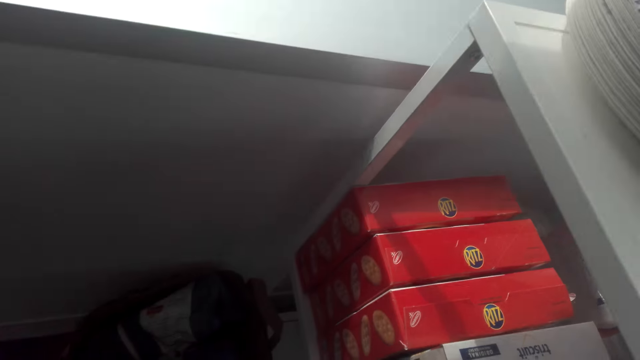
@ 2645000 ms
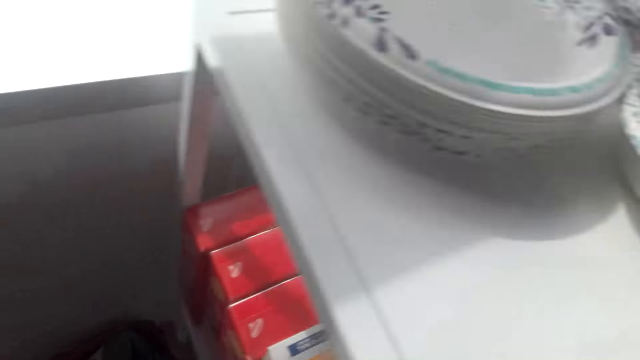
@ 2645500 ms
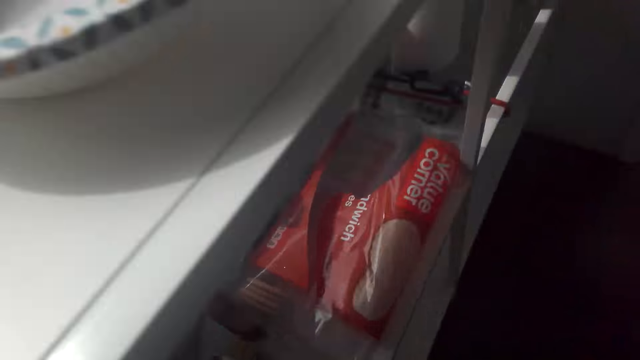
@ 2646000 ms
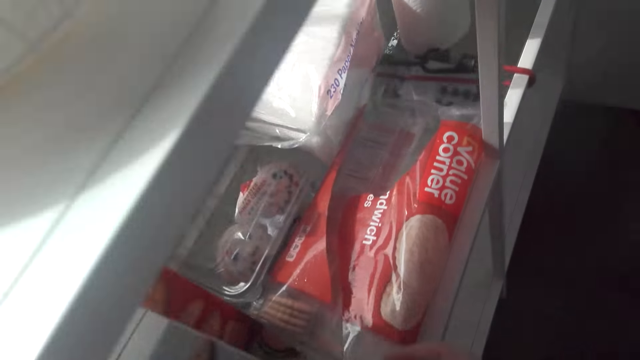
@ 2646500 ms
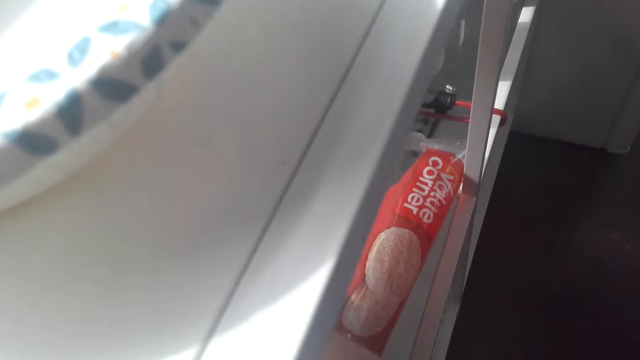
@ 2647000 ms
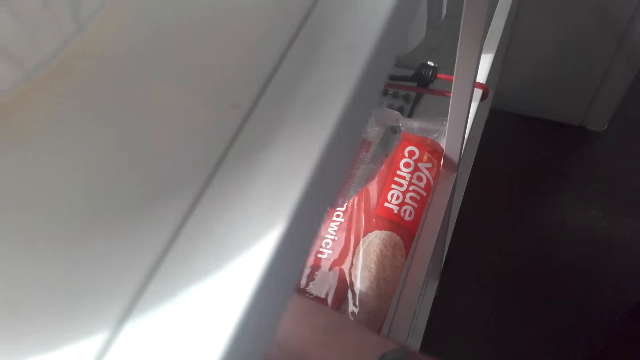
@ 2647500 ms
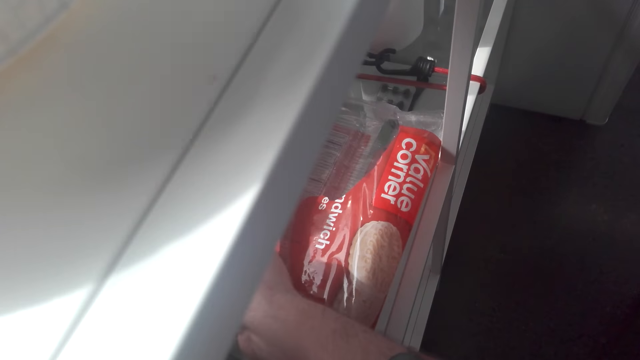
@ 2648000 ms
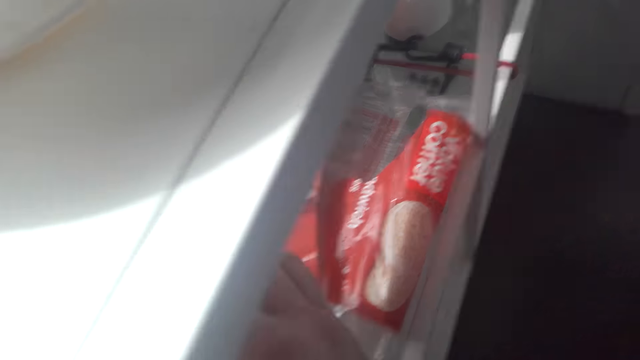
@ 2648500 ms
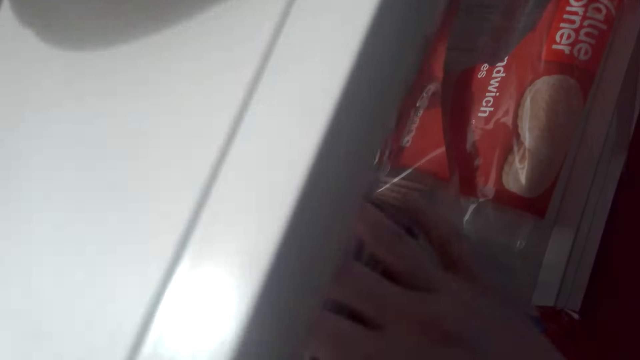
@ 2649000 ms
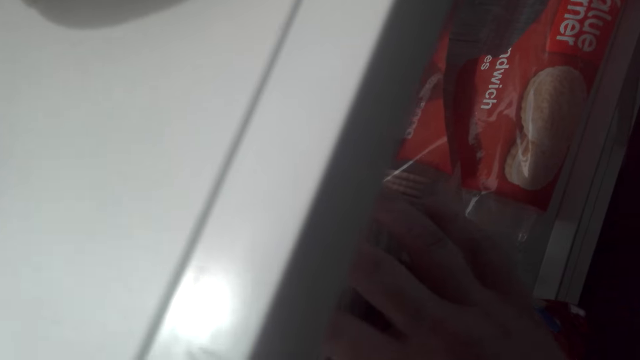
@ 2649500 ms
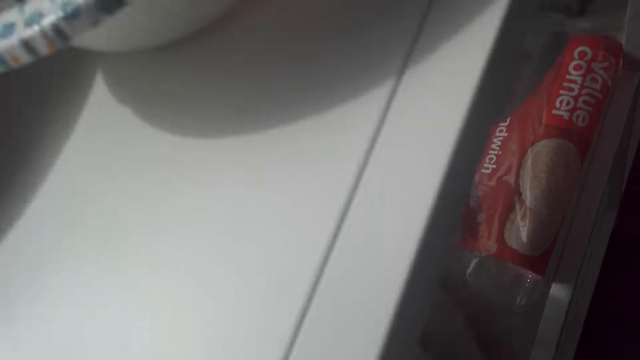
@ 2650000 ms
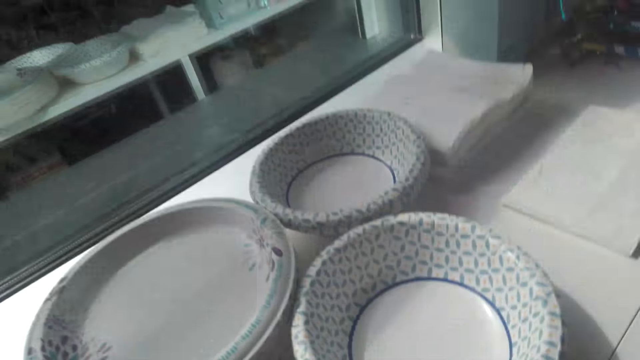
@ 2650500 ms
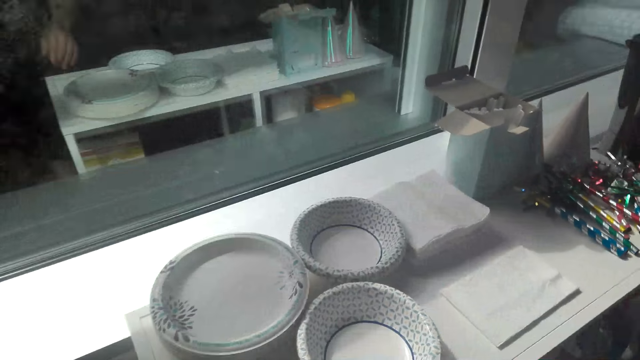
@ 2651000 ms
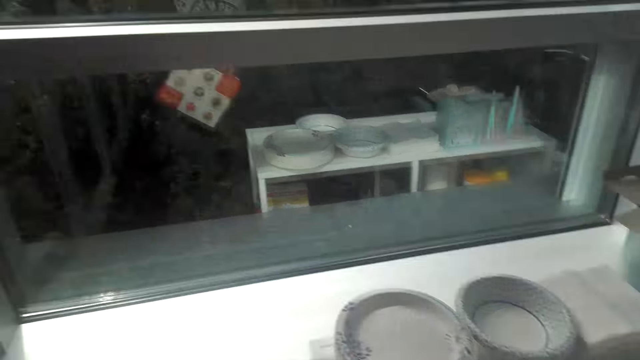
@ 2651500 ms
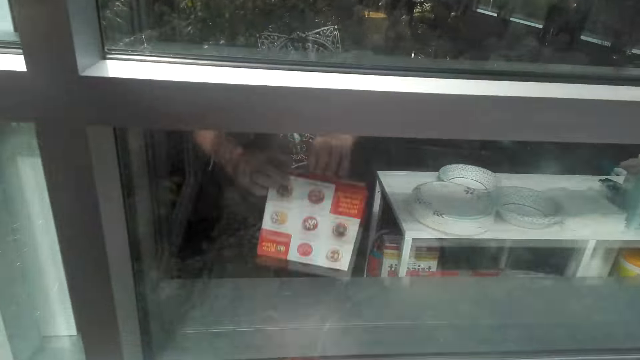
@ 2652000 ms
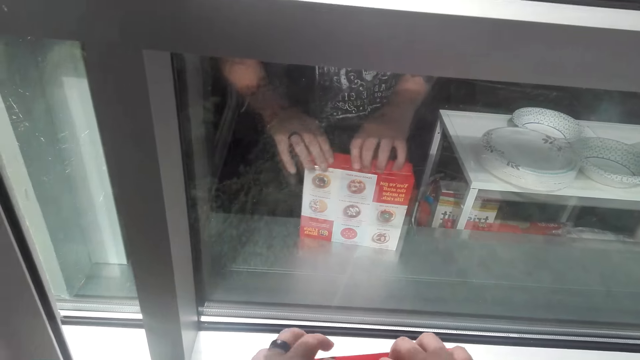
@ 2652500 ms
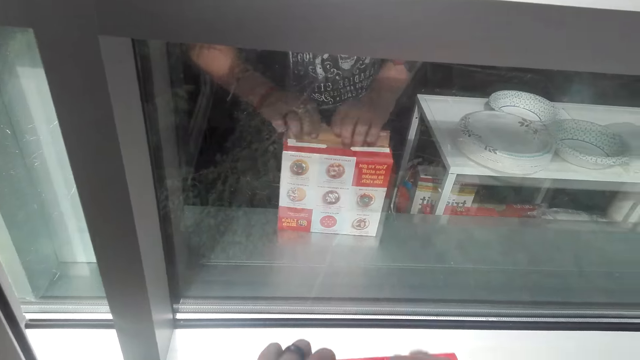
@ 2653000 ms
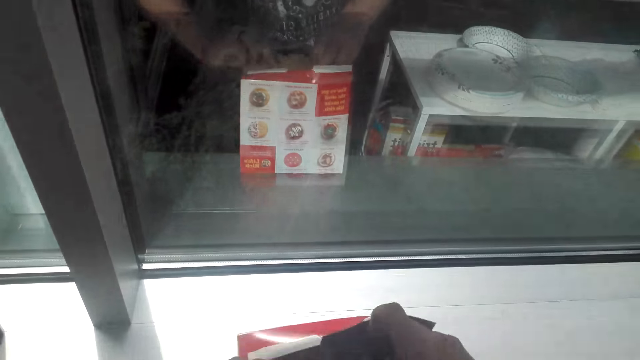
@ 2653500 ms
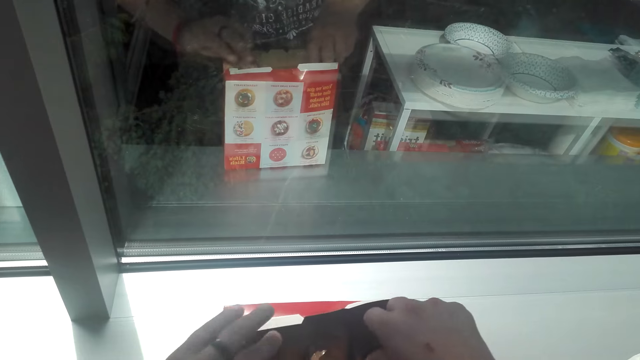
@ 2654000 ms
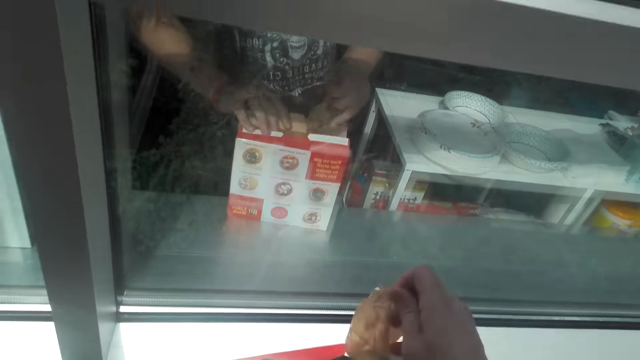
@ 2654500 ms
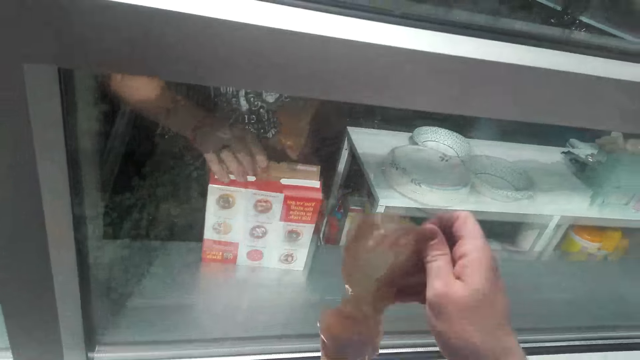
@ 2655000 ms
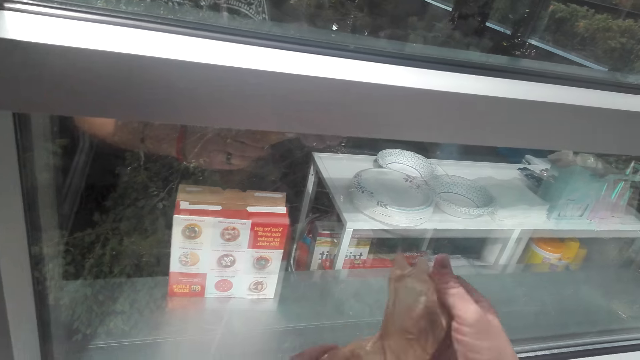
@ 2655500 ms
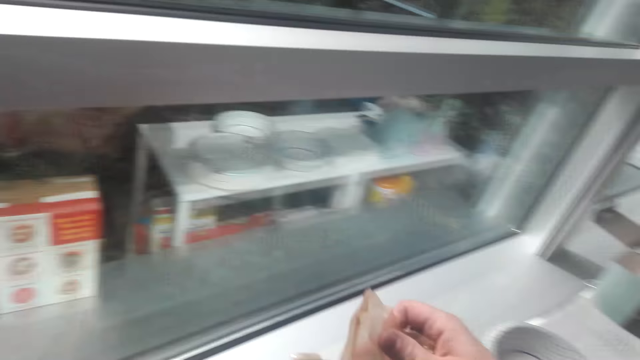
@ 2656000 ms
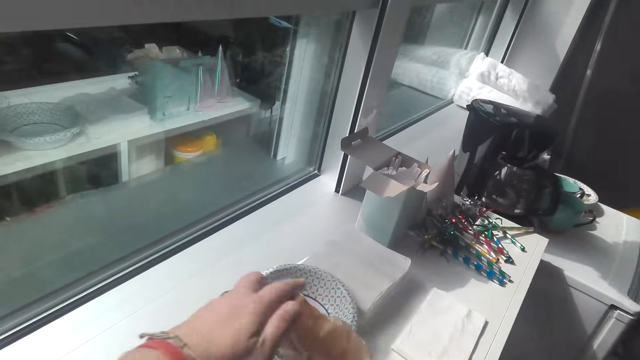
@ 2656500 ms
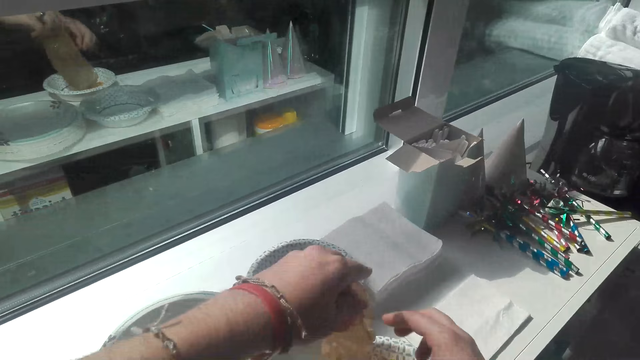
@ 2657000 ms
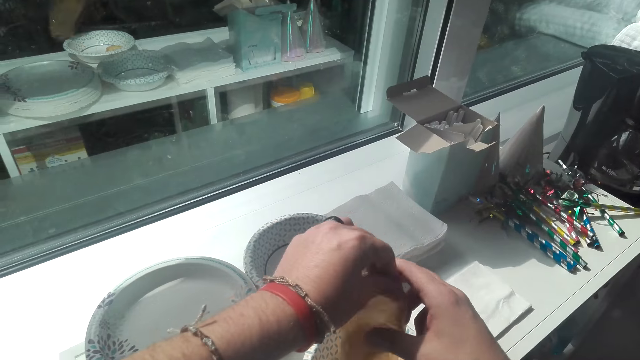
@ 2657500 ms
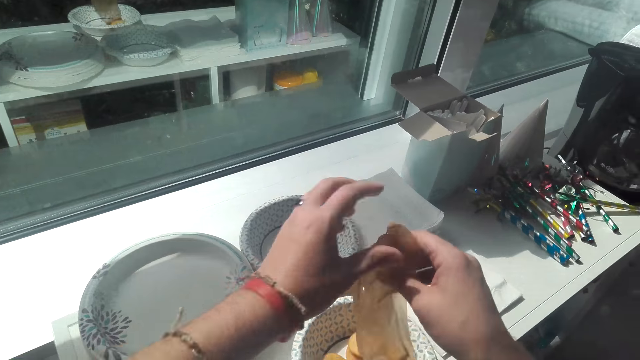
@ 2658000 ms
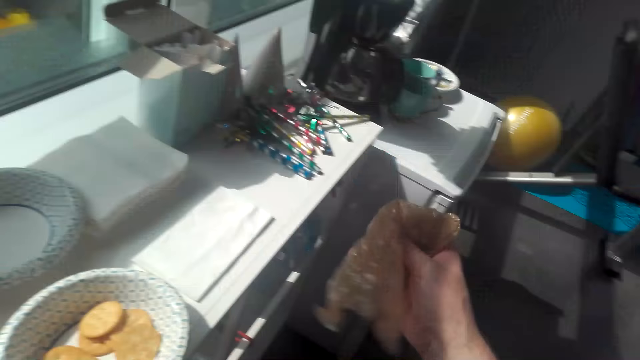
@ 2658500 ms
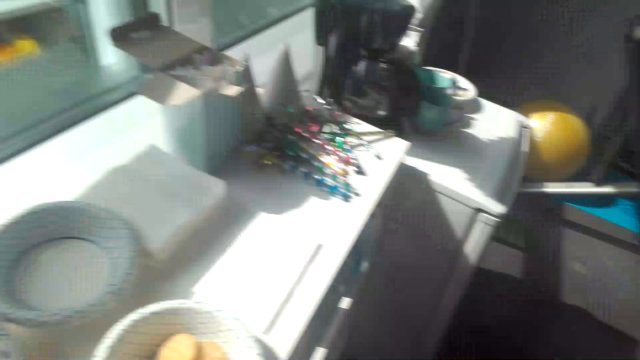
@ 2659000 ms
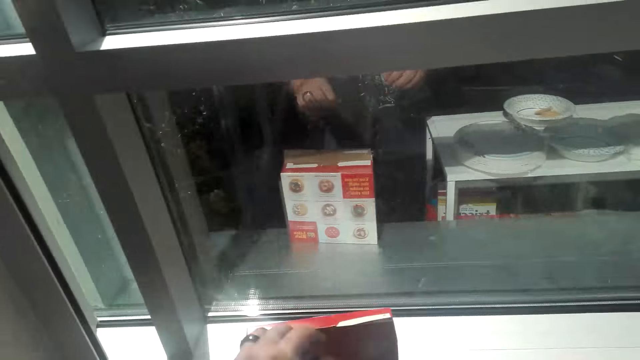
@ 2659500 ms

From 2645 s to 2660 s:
The camera wearer picks up a box of biscuits. They place the box of biscuits on the bench. They open the box of biscuits. They pick up a packet of biscuits. They pour the biscuits in a plate.

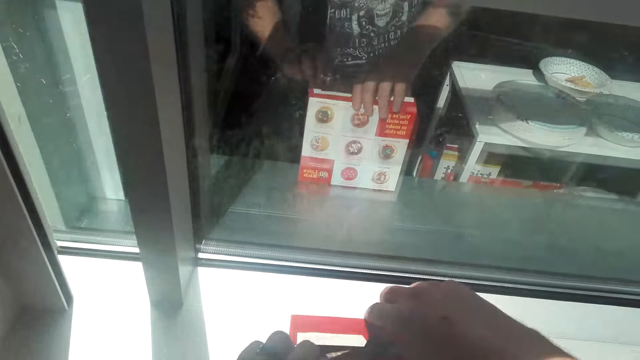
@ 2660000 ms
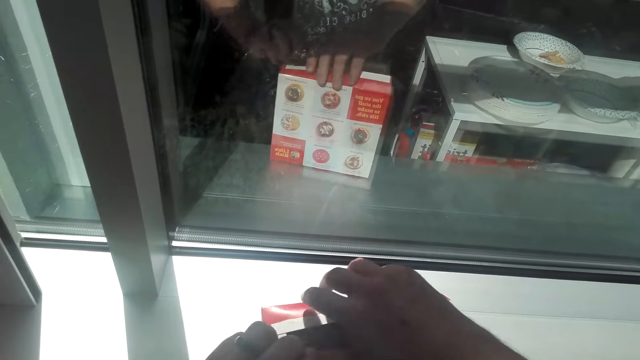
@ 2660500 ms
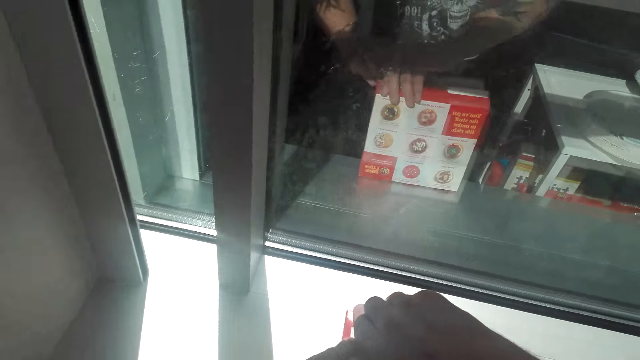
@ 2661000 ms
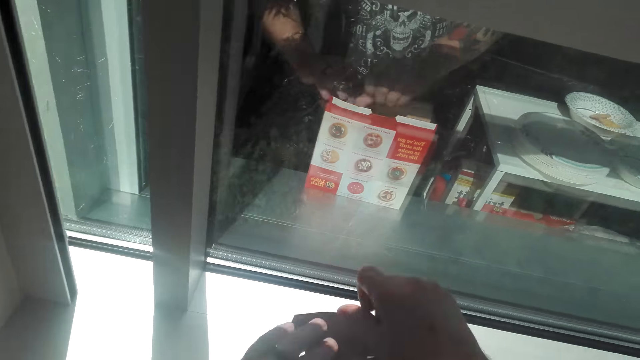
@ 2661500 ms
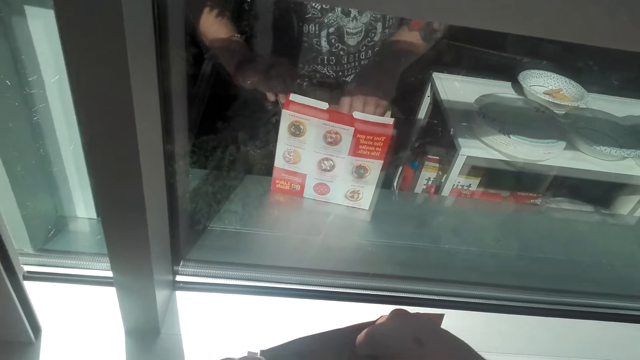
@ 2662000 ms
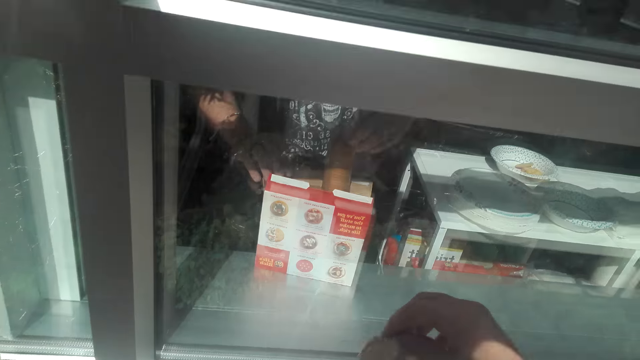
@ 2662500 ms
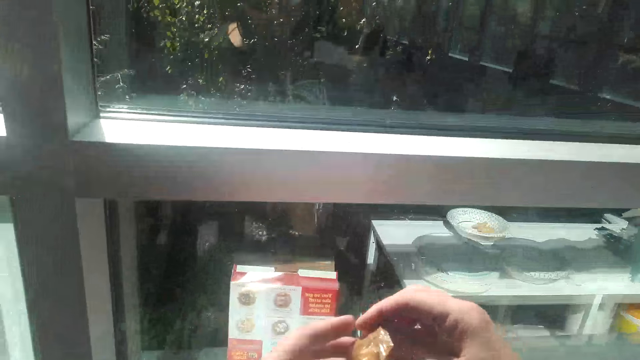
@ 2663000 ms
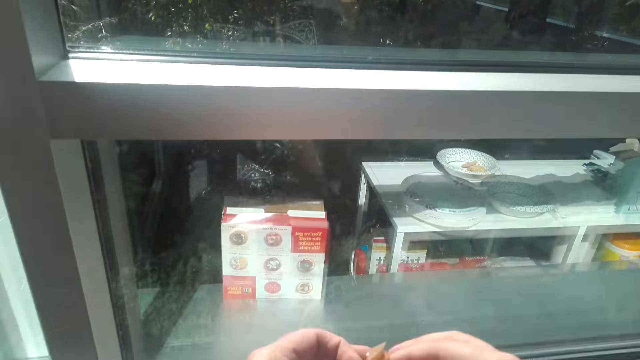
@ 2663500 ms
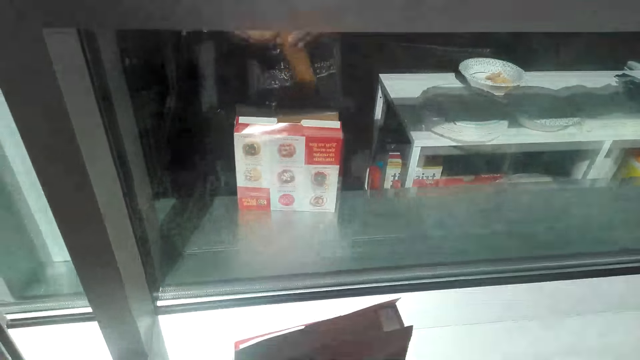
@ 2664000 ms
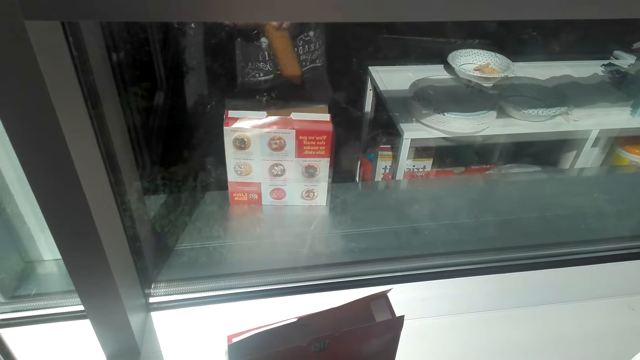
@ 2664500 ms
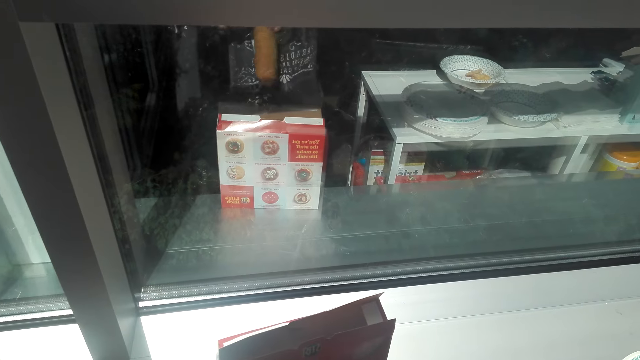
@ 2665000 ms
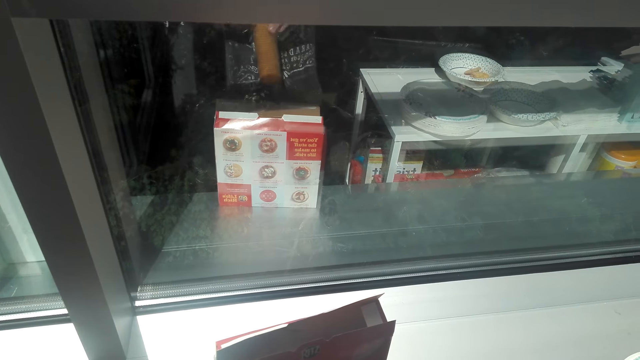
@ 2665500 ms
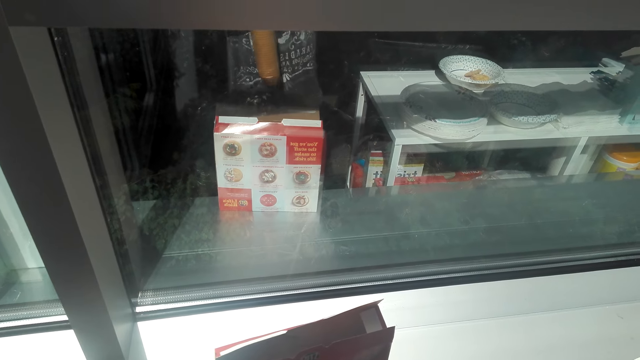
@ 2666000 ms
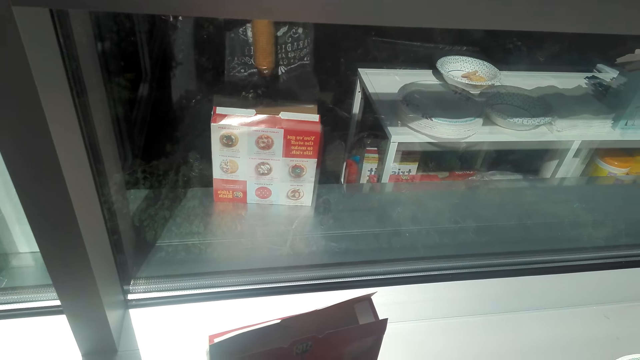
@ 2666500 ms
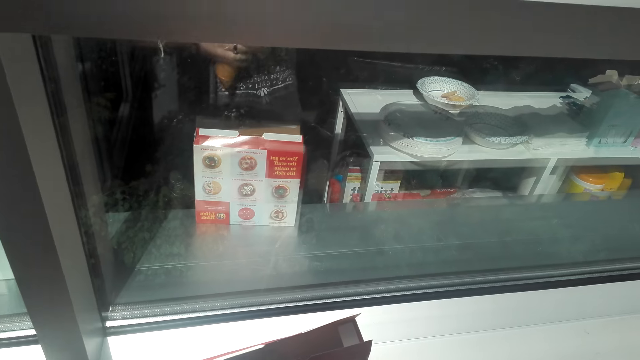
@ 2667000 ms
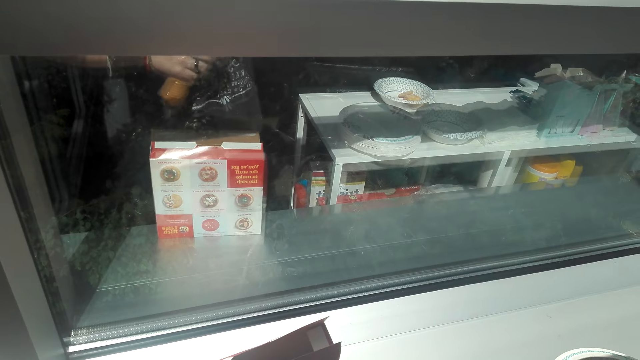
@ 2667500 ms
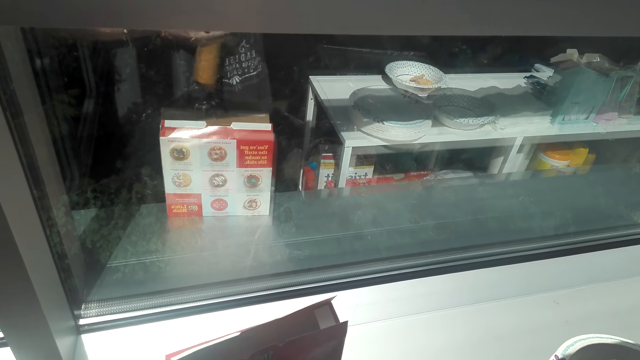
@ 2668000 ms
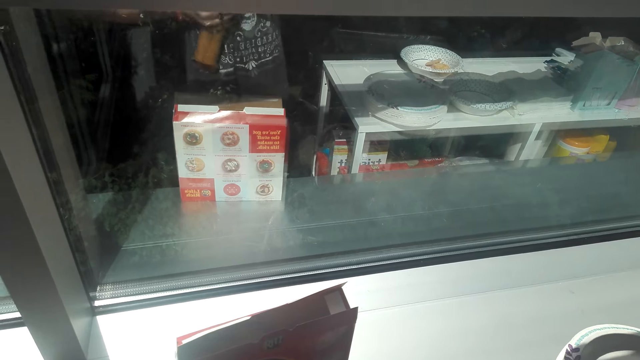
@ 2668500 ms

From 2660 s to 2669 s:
The camera wearer picks up a packet of biscuits. They open the packet of biscuits.
